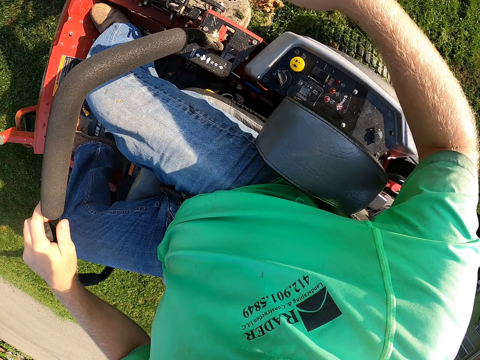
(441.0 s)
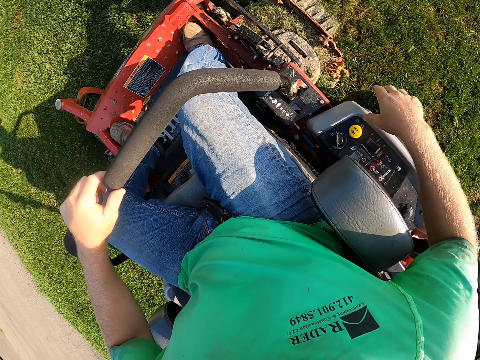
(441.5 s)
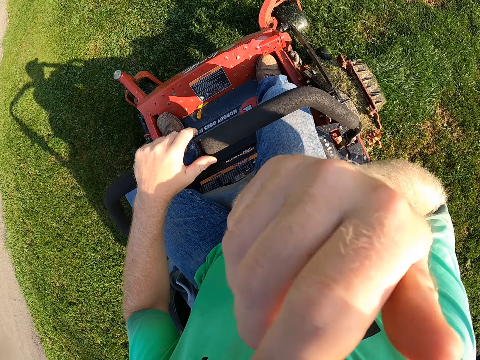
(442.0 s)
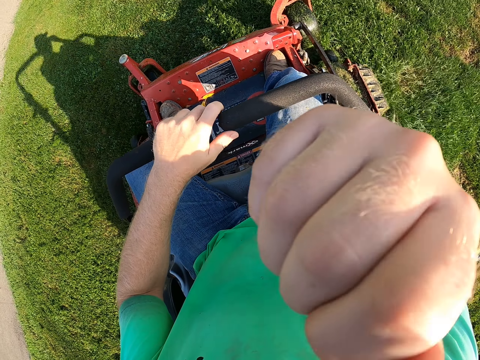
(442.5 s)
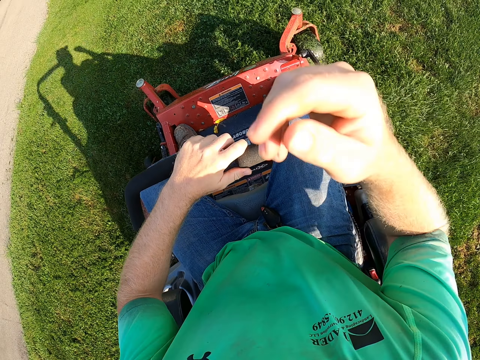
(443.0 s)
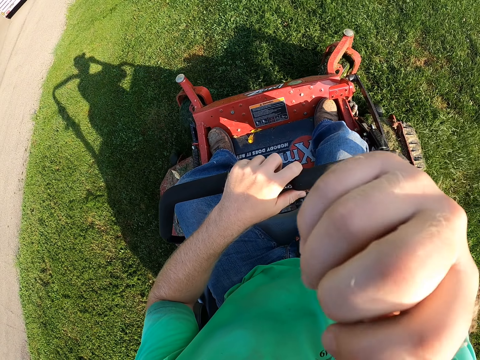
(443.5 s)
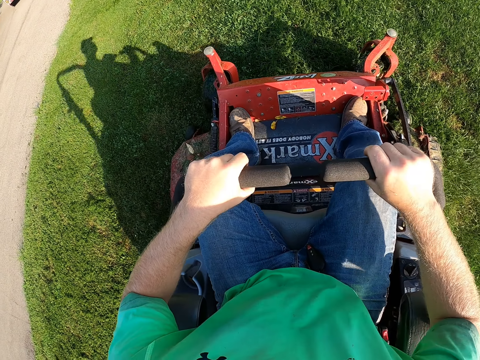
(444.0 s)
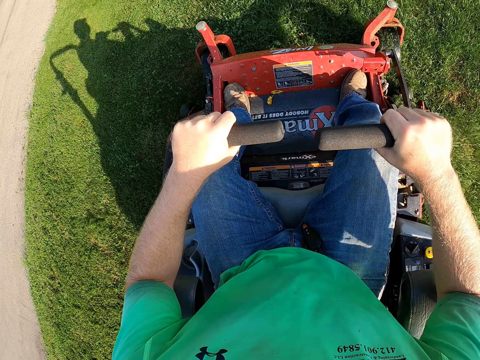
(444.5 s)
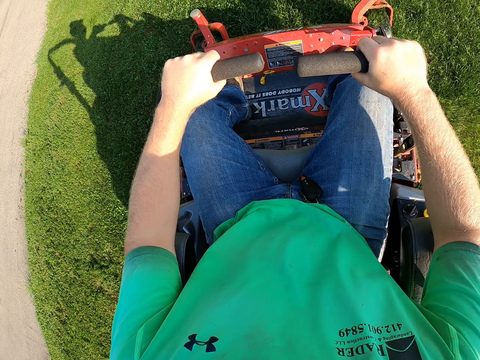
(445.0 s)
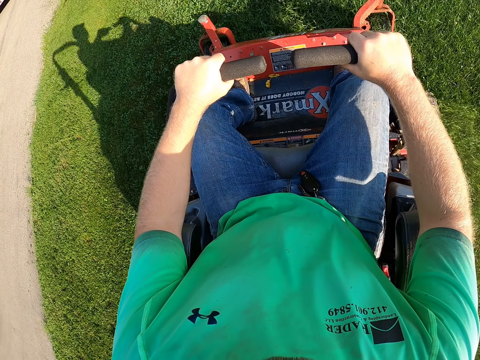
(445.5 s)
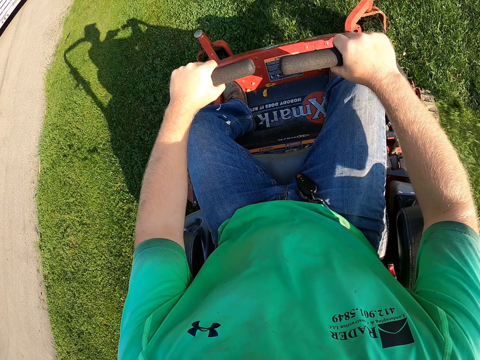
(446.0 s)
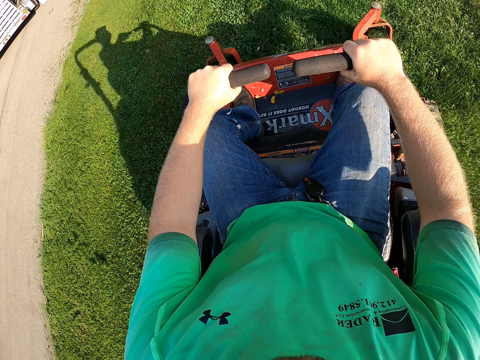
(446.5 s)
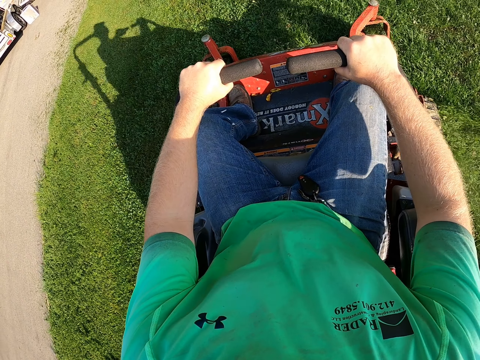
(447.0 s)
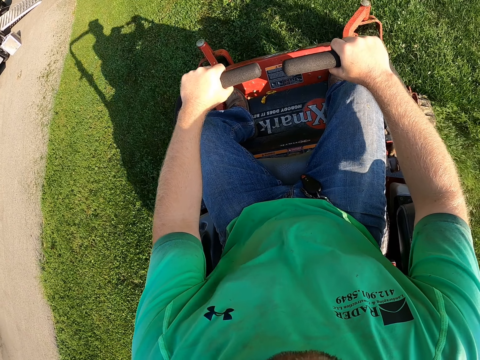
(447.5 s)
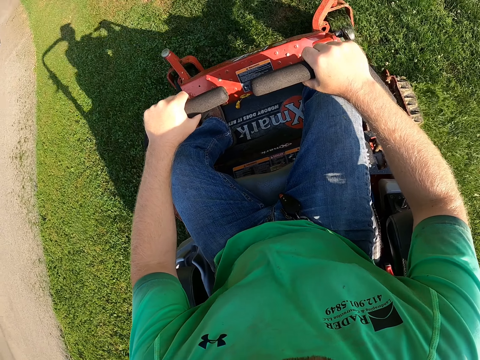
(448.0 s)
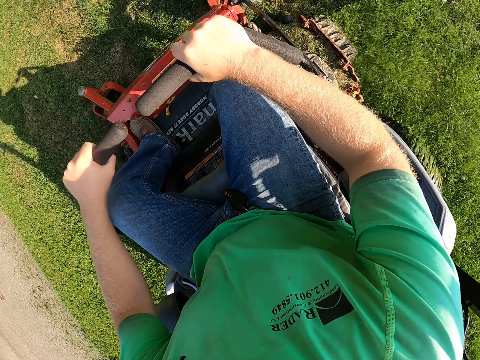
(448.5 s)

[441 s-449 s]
The camera wearer touches his face with his right hand. He drives the lawn mower with both hands.

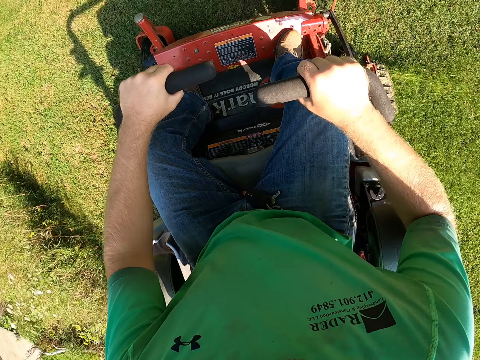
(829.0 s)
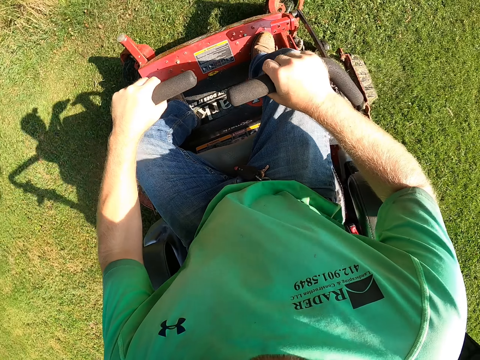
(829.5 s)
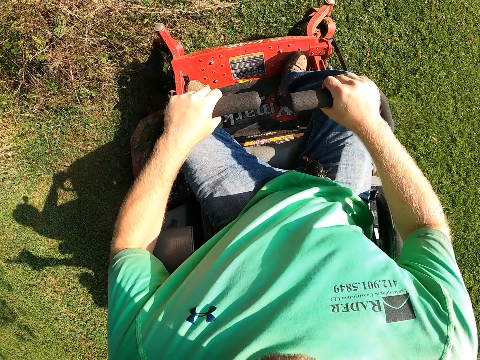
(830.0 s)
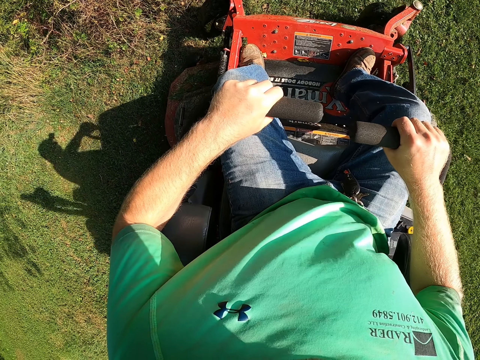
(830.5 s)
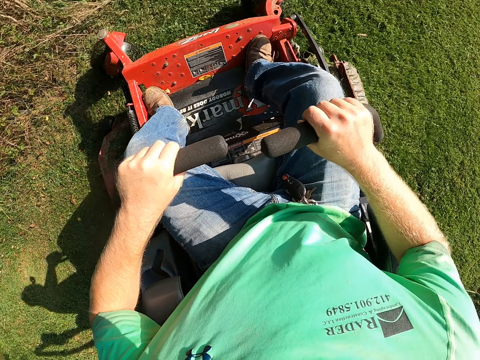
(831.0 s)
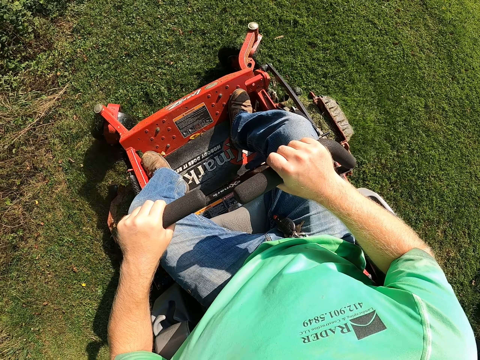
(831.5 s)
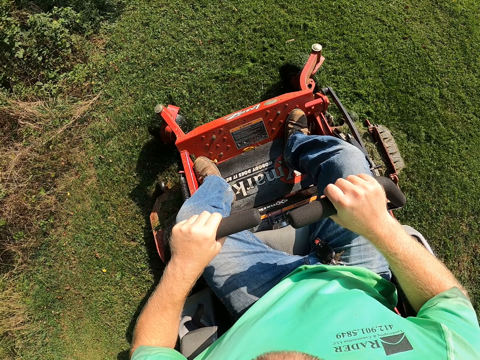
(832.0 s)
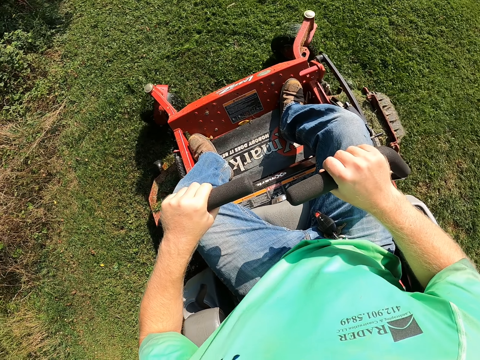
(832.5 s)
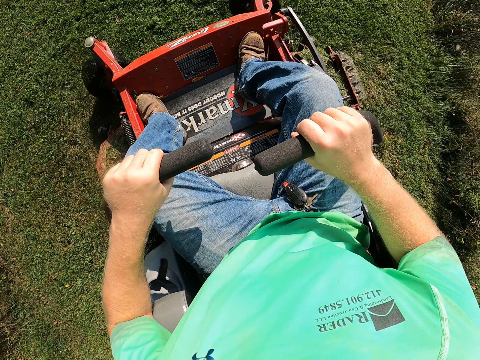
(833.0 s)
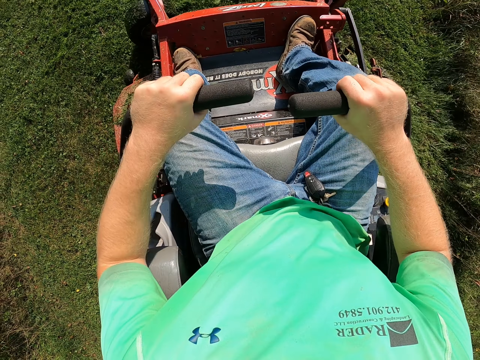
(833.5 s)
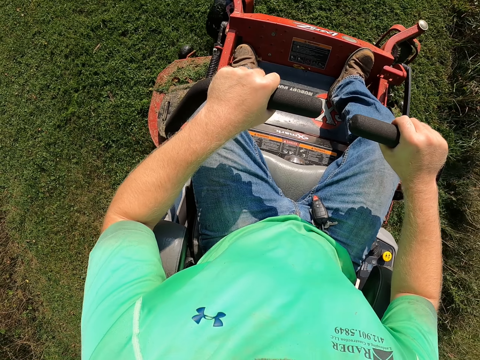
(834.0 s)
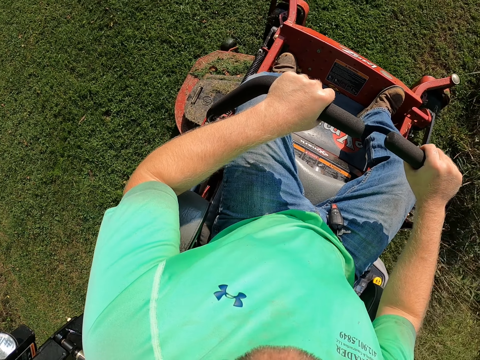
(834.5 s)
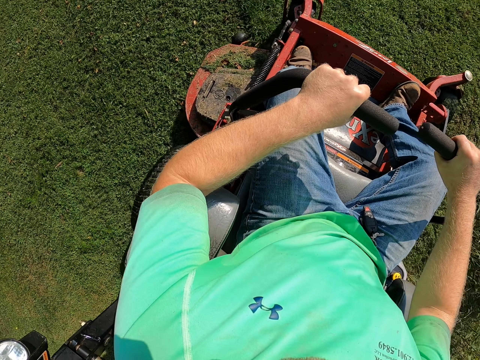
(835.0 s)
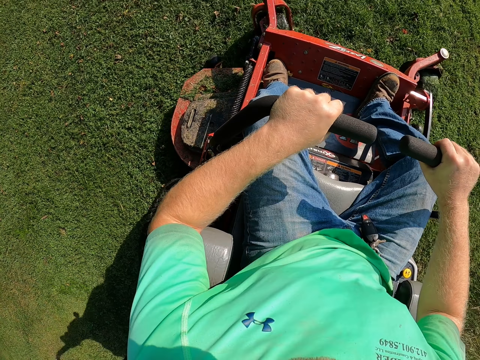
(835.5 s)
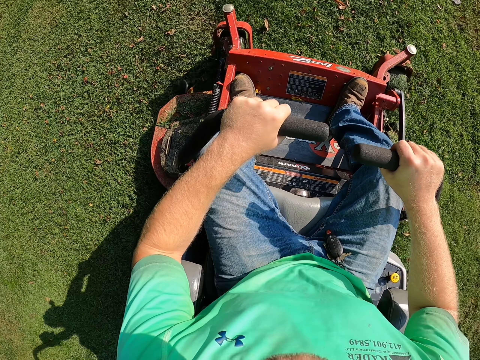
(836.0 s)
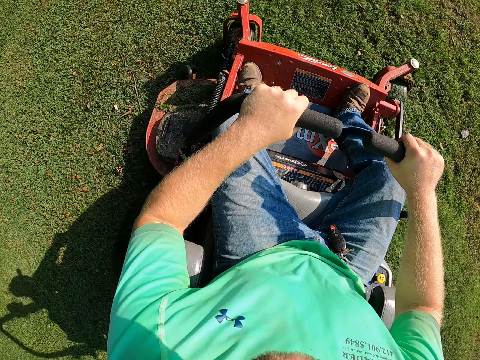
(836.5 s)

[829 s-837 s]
The camera wearer stops the grass cutting machine. They cut the grass.

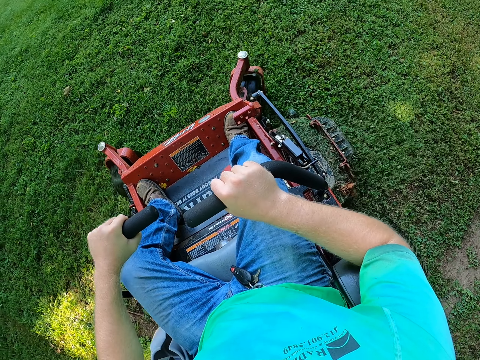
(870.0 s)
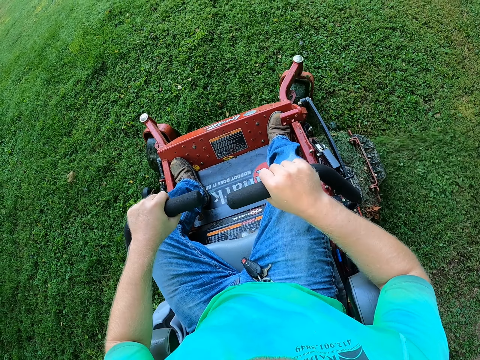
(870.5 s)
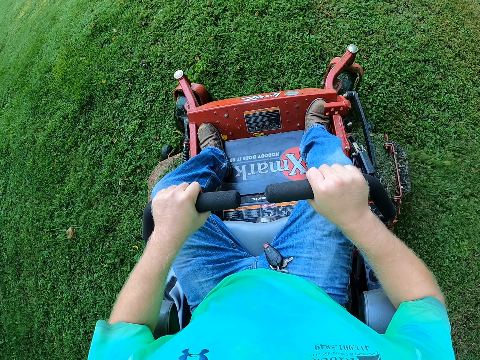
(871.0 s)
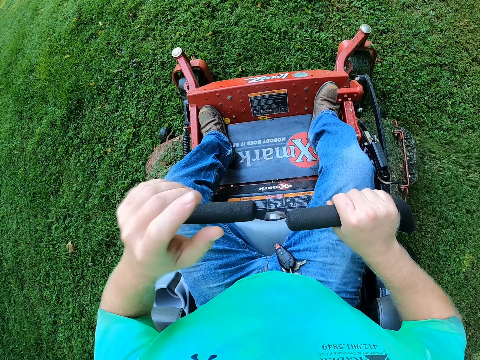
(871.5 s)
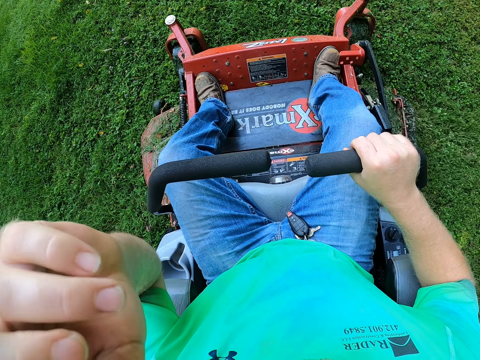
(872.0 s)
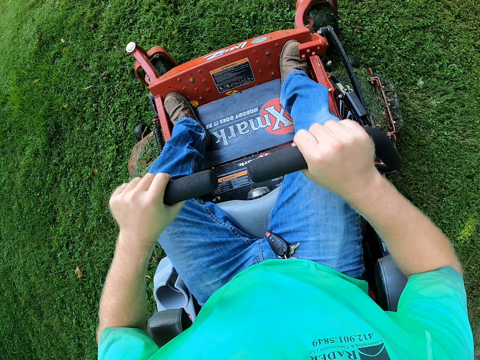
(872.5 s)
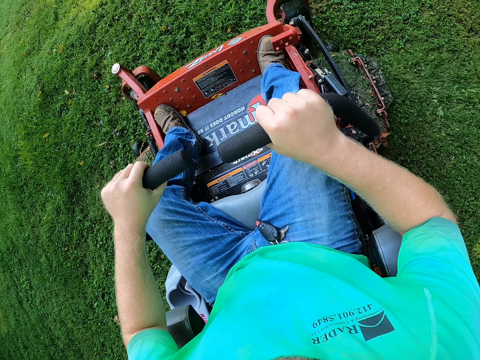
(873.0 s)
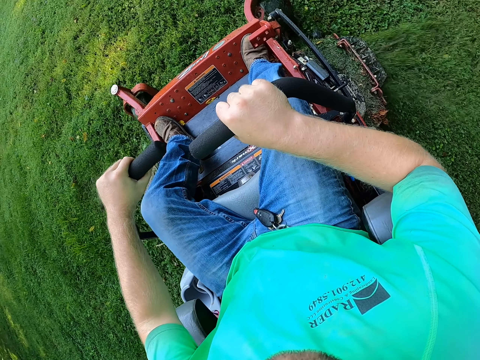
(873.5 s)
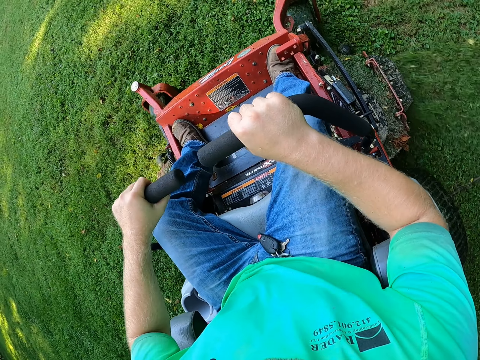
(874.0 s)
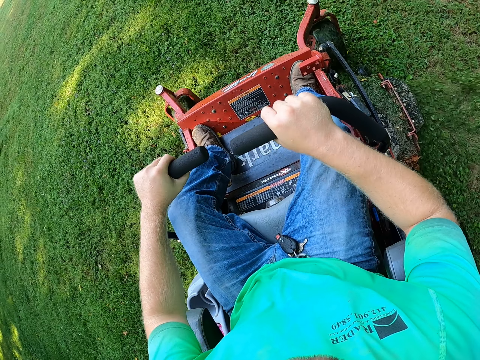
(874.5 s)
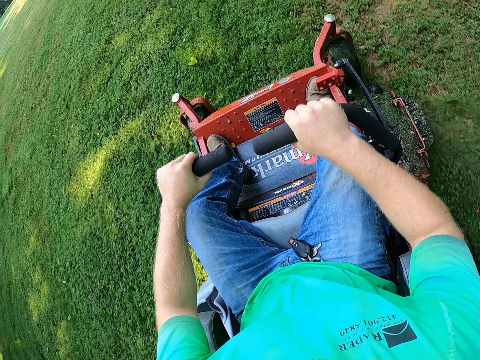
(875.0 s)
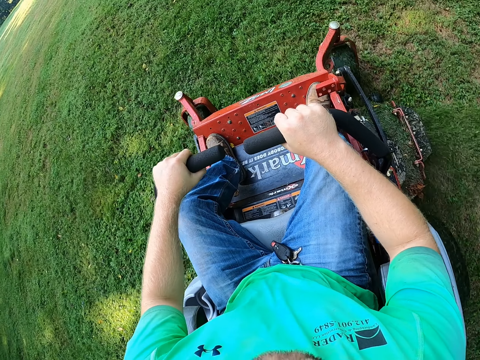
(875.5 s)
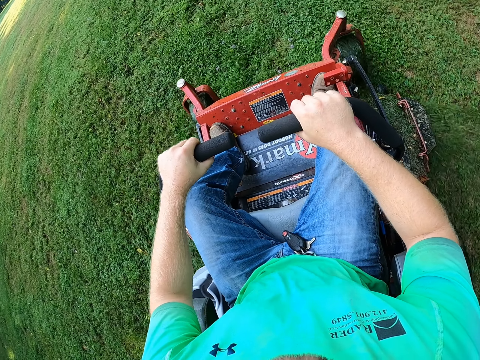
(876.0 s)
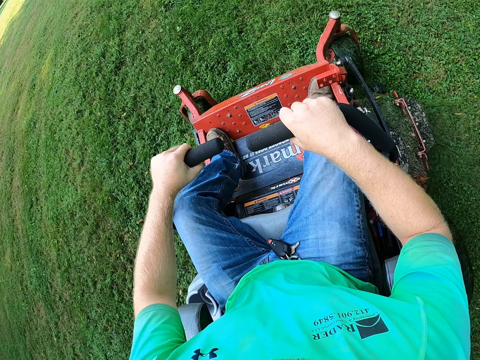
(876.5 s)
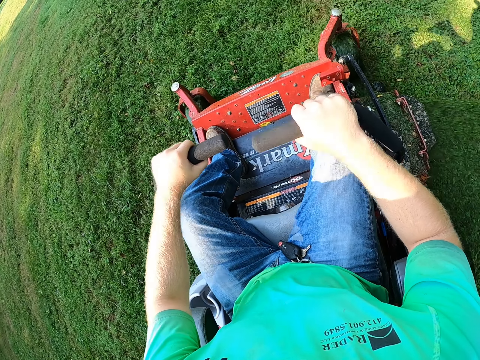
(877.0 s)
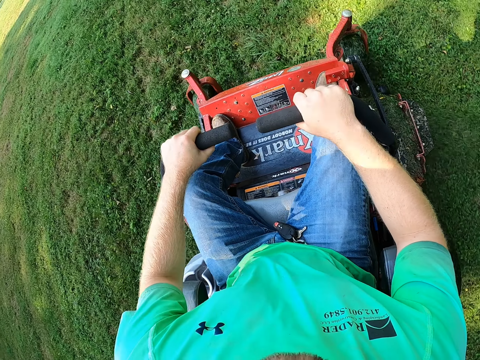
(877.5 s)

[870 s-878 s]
The camera wearer scratches his face. He adjusts his camera with his left hand. He holds the handle bar with his left hand. He drives the lawn mower on the lawn with the handle bars with both hands.

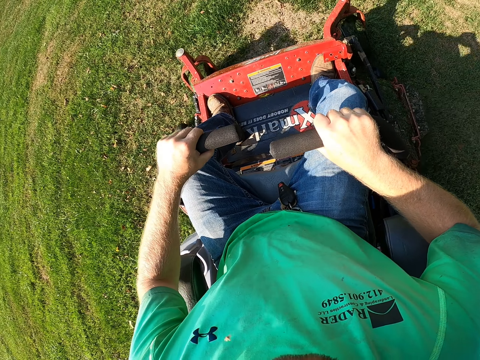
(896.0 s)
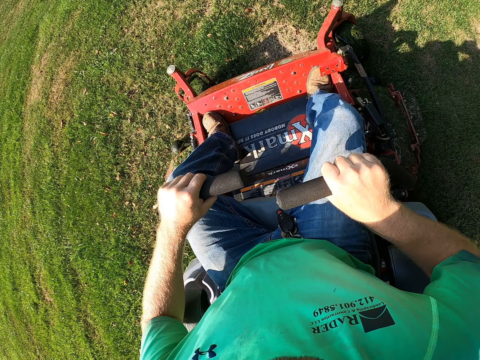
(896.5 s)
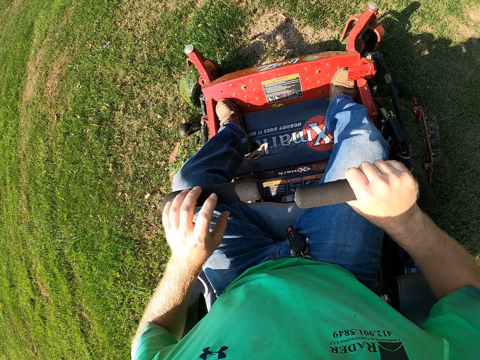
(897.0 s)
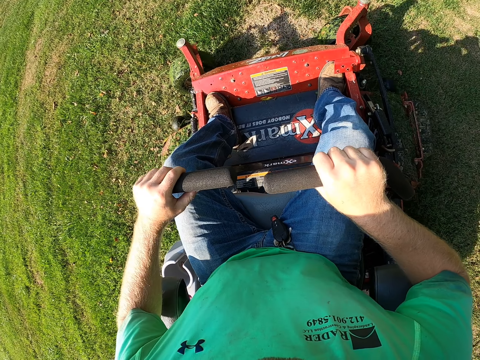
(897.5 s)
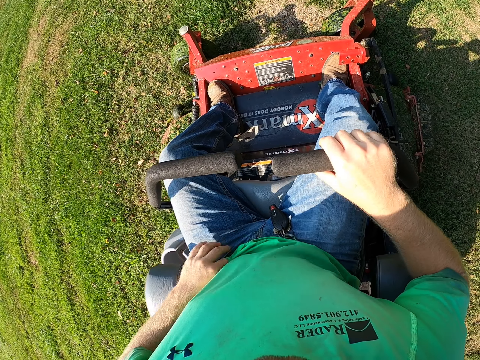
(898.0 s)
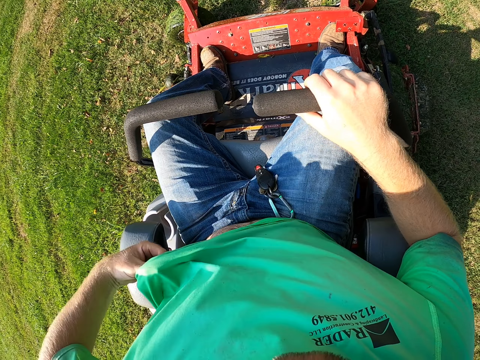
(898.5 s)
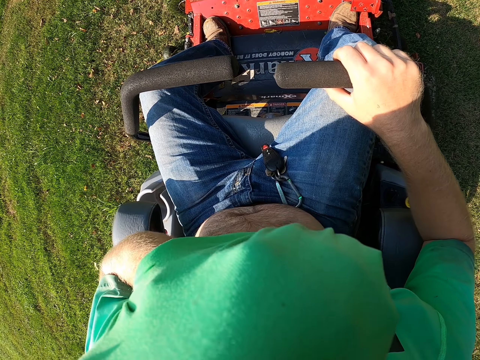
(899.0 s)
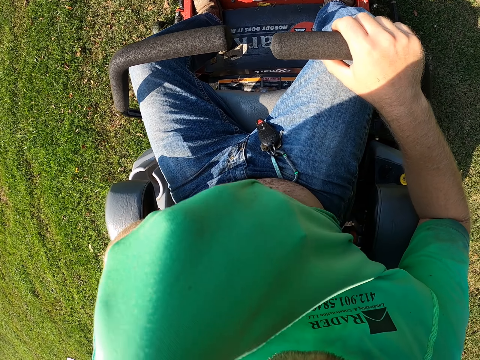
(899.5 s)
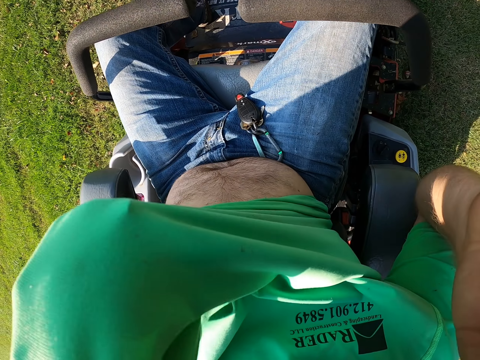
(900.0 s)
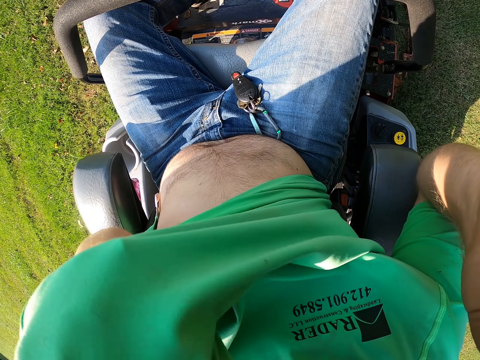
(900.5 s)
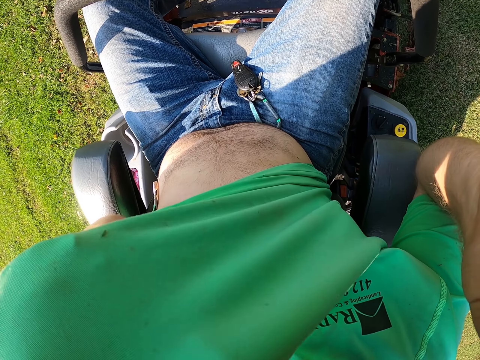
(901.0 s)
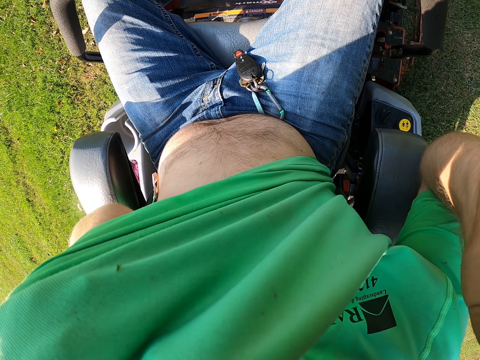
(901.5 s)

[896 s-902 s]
The camera wearer stops the grass cutting machine. He lifts his shirt with his left hand. He cleans his face with his shirt with his left hand. He adjusts his camera with his right hand.
